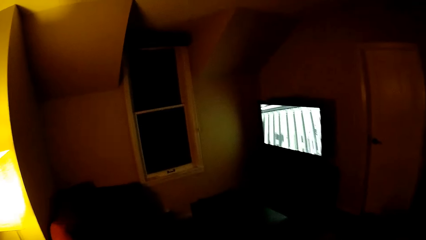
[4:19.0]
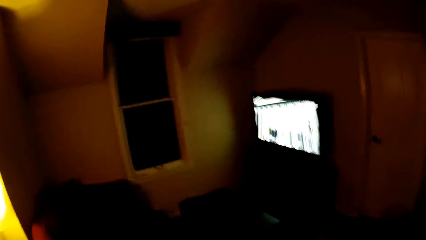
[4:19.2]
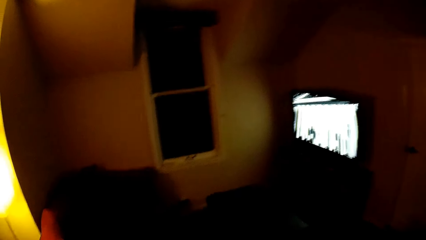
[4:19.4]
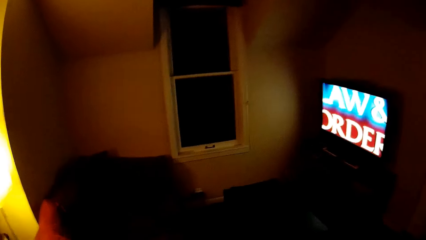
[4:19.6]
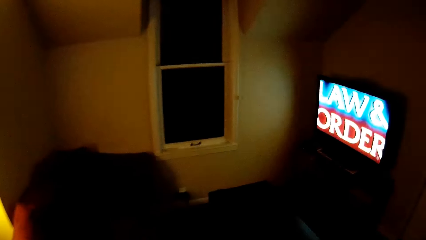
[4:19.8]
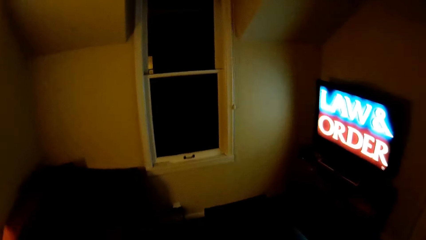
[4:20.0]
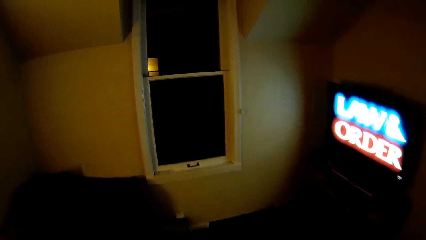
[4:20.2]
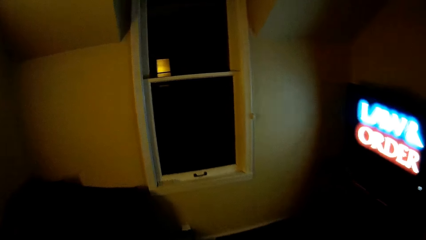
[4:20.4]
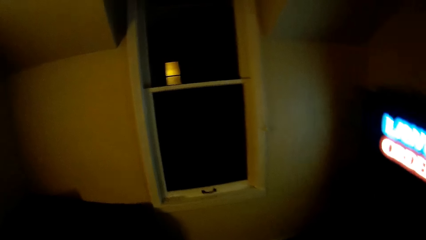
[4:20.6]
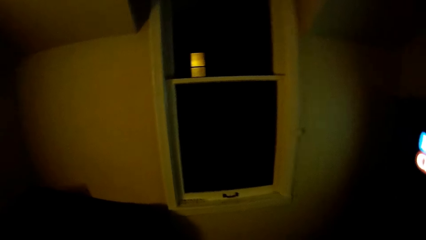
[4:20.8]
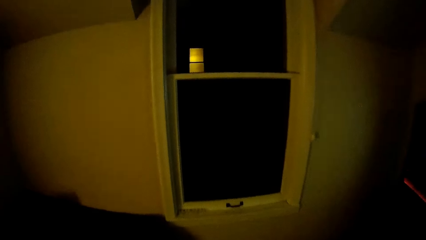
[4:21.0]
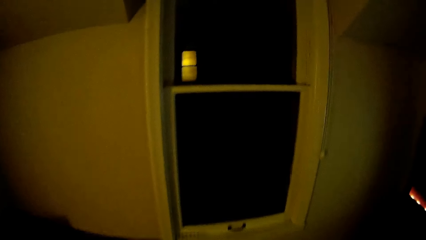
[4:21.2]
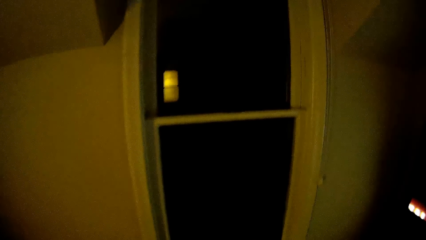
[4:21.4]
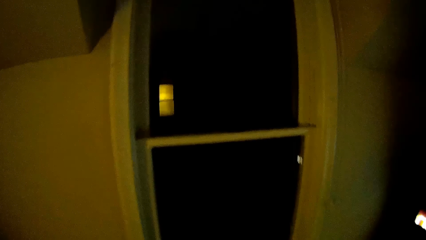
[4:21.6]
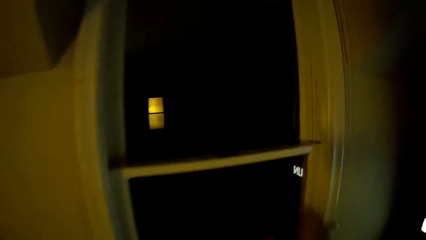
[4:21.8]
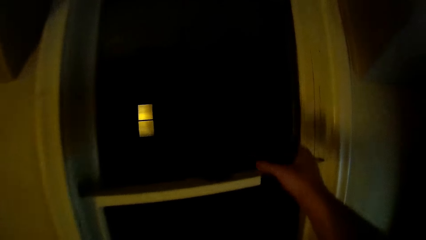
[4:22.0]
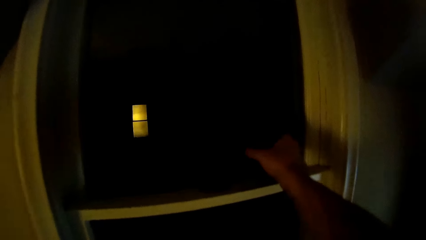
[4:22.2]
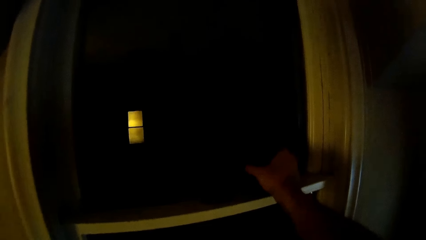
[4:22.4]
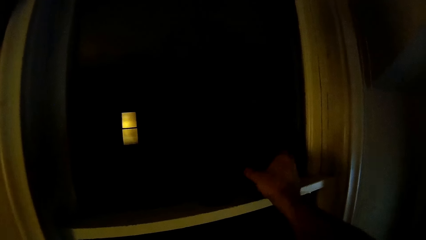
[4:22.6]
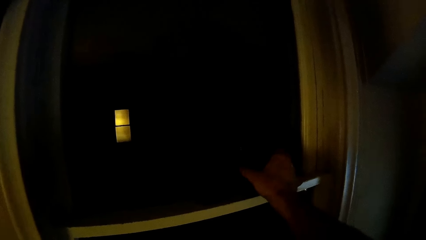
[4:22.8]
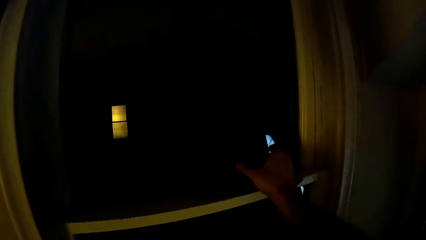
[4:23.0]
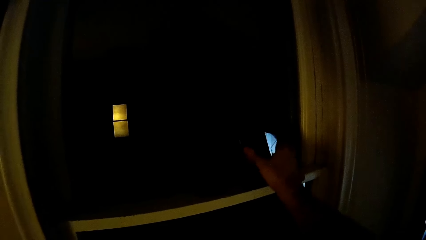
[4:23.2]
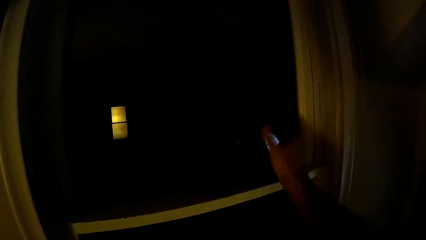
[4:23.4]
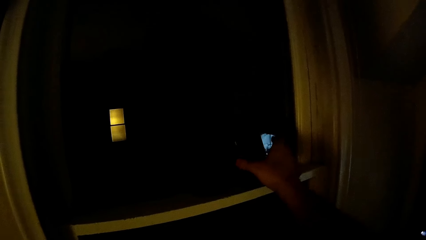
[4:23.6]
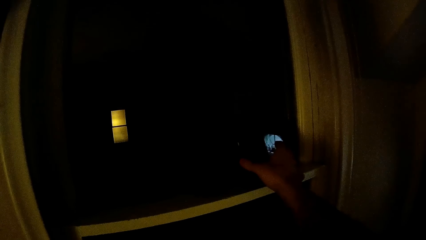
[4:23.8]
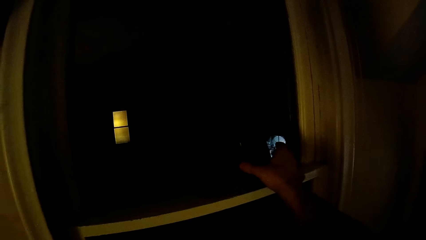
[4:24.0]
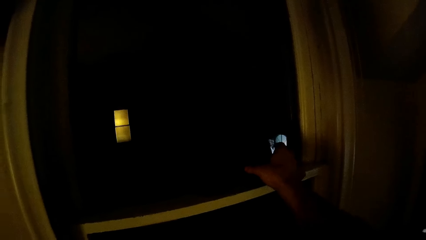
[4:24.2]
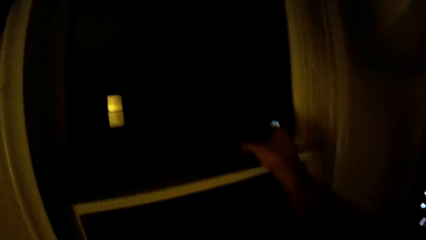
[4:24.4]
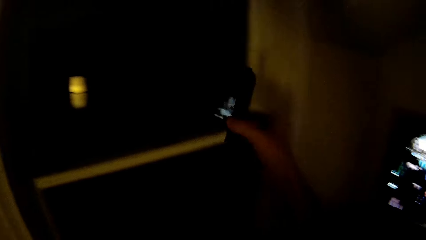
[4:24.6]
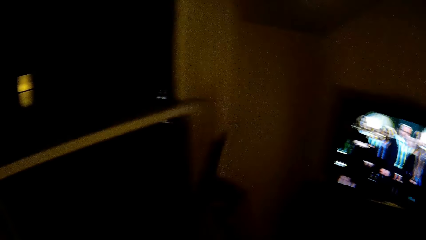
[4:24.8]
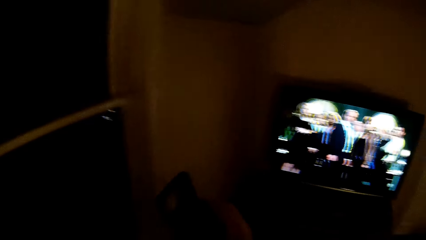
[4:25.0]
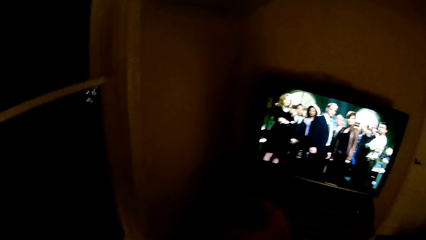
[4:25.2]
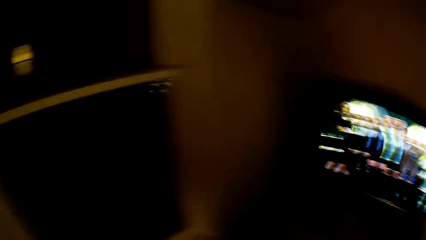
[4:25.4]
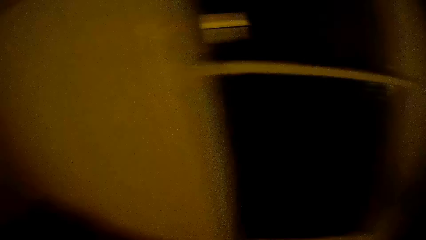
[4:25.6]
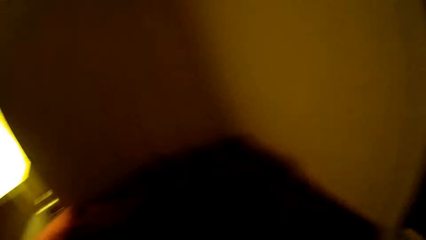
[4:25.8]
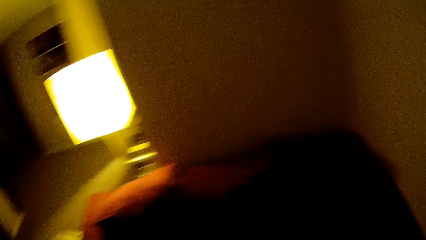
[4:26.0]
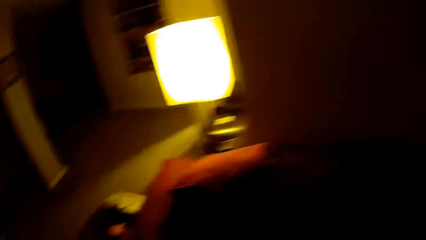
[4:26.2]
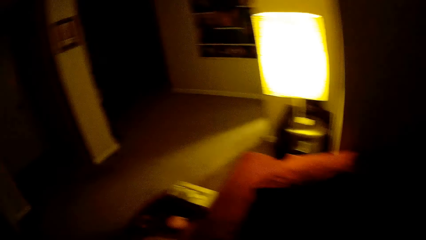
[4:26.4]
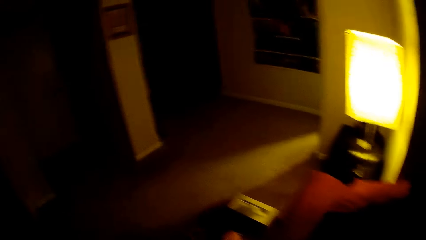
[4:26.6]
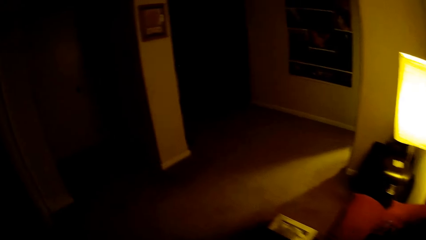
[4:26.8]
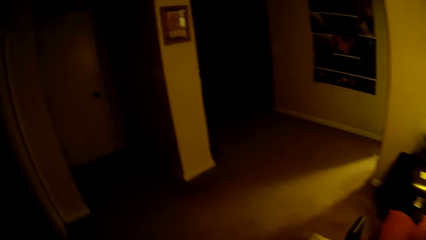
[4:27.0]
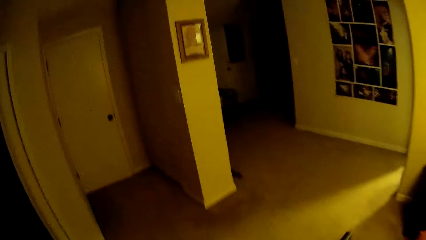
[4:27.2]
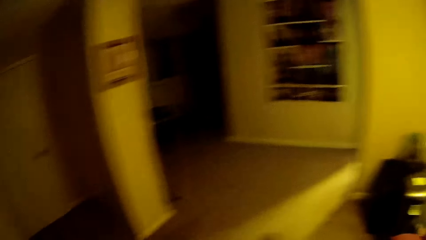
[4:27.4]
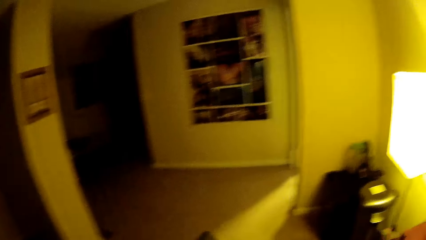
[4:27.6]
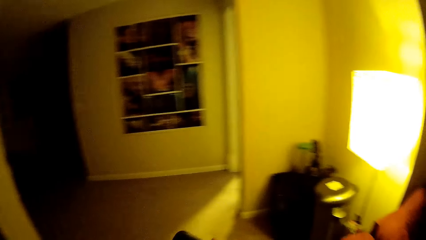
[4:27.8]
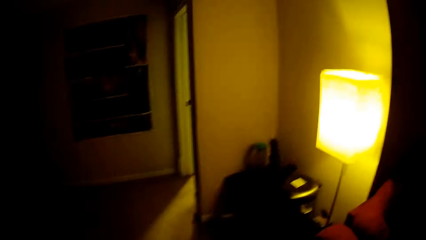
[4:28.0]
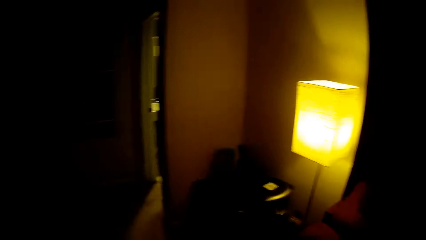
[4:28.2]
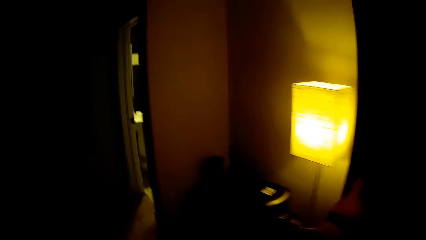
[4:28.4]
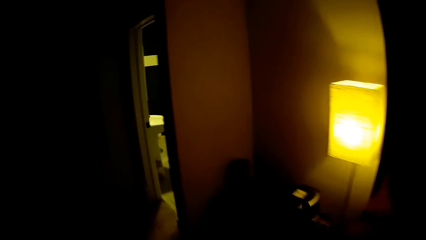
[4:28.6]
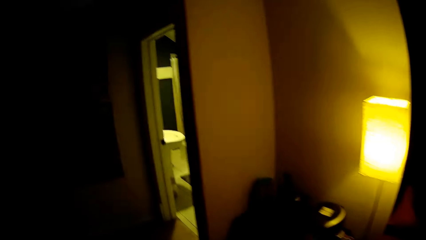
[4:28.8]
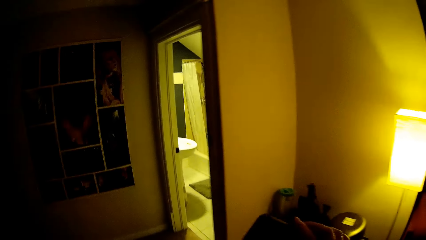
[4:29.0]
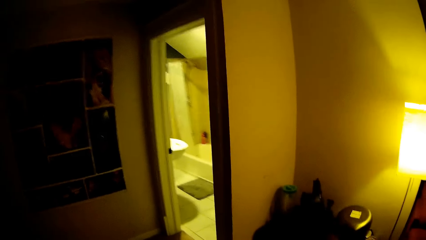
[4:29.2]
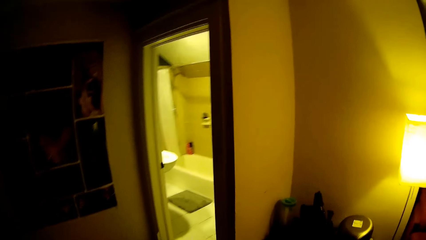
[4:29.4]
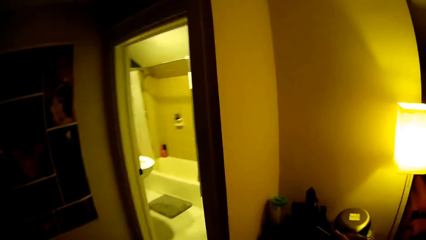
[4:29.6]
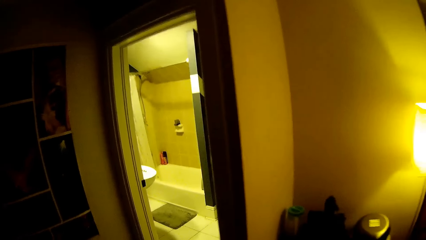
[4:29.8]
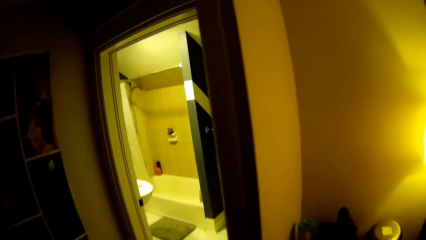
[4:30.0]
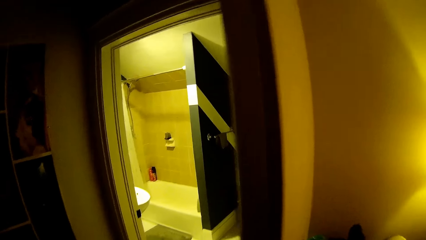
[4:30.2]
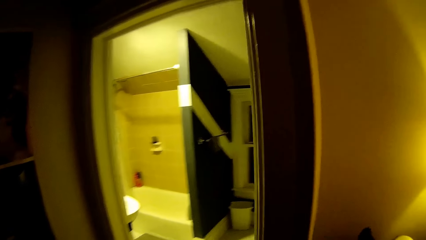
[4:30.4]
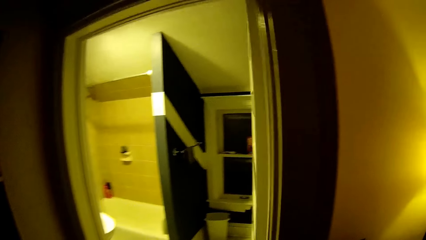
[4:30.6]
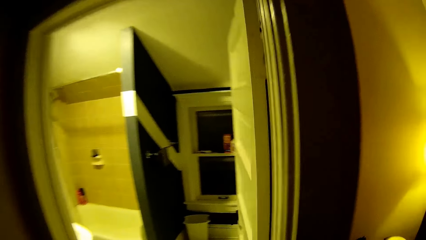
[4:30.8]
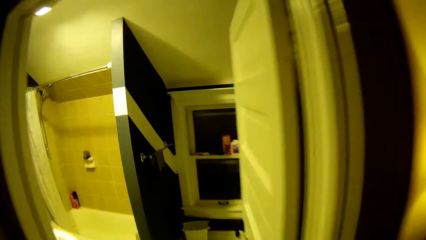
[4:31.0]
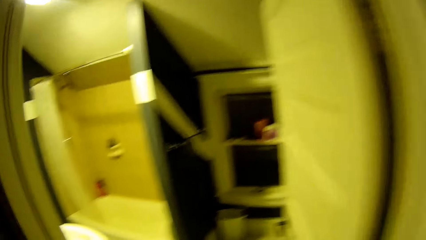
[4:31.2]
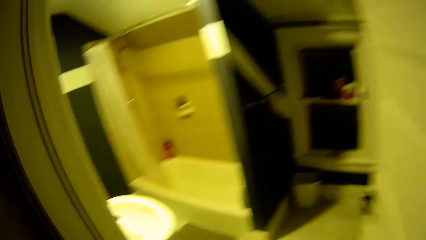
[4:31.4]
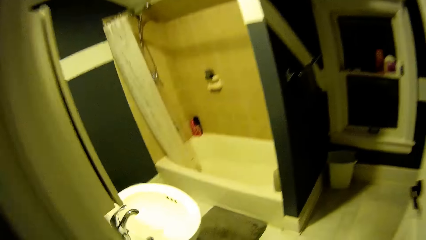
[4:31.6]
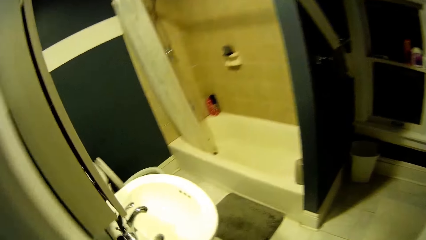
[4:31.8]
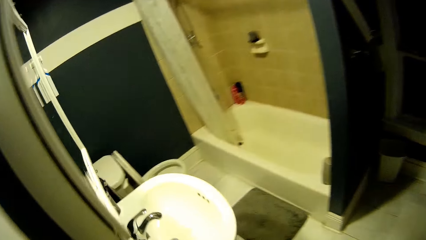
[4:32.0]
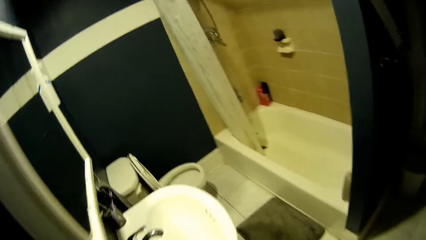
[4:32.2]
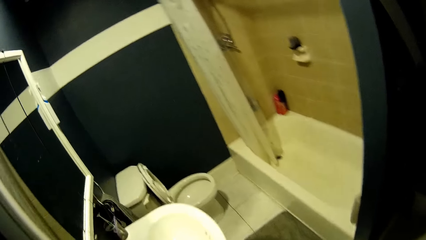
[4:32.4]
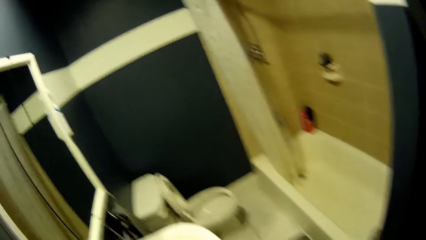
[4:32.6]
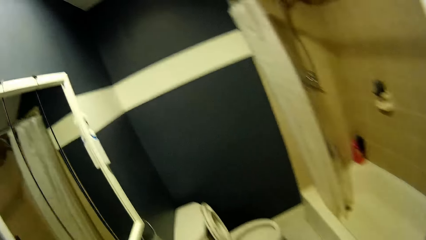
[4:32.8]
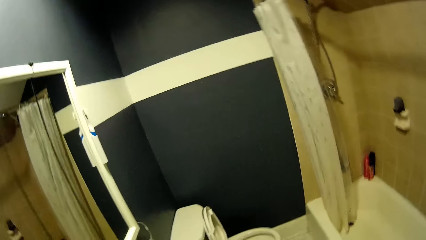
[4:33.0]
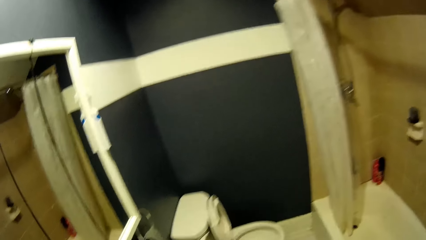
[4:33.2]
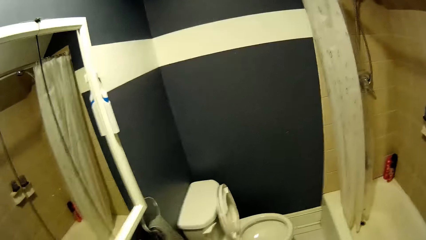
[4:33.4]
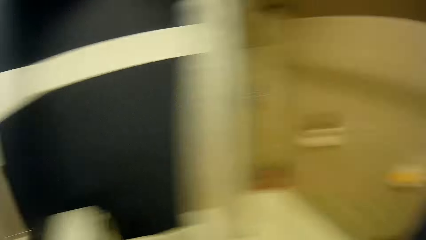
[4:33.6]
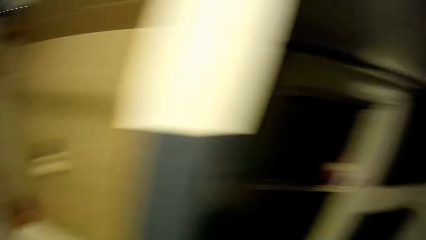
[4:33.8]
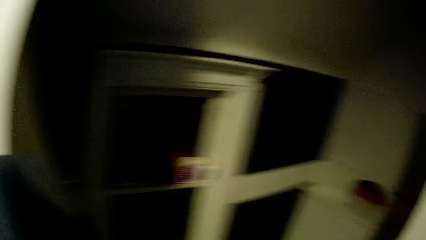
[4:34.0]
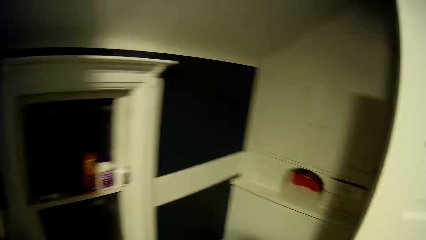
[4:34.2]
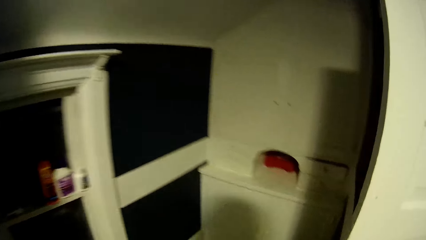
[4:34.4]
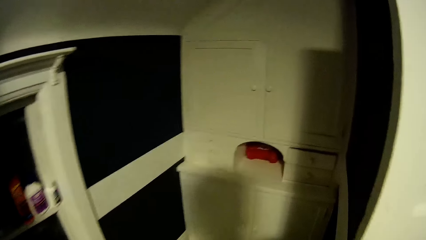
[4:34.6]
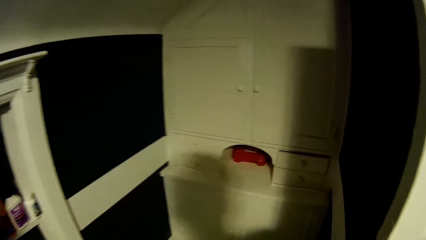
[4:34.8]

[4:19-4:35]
The camera wearer puts the phone cover on the window. They pick up the phone cover on the window. They walk on the floor.
